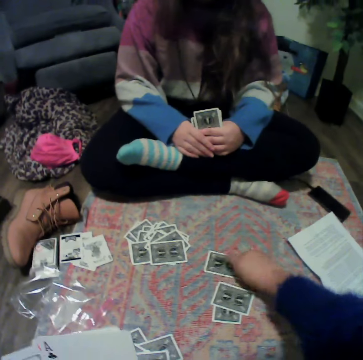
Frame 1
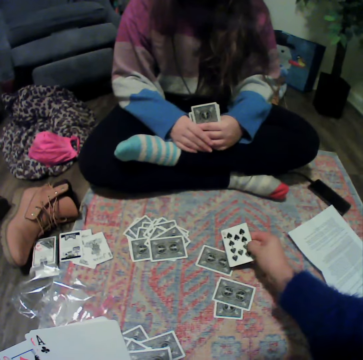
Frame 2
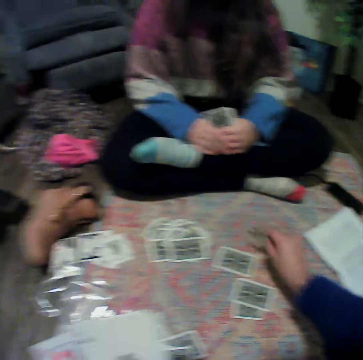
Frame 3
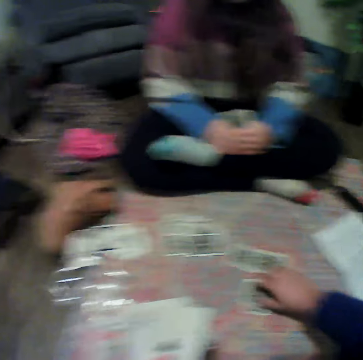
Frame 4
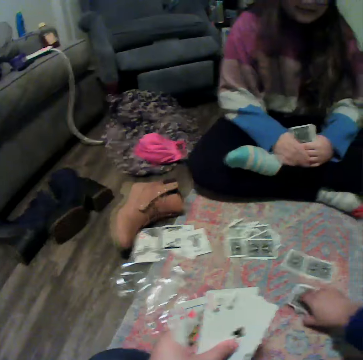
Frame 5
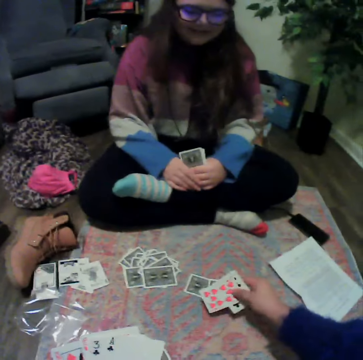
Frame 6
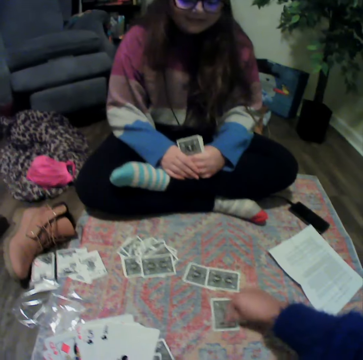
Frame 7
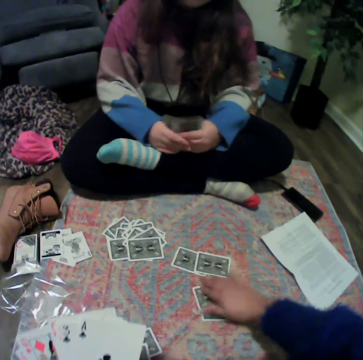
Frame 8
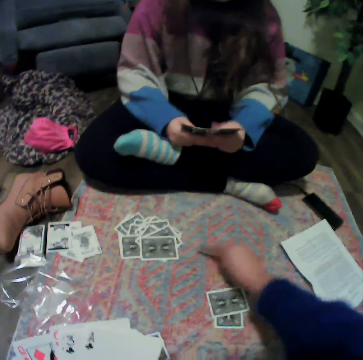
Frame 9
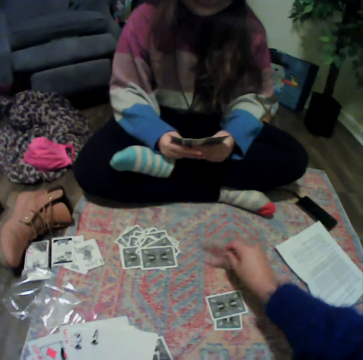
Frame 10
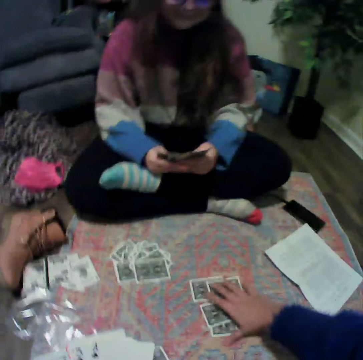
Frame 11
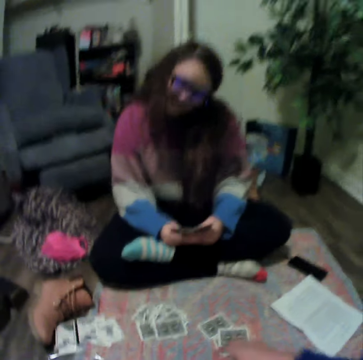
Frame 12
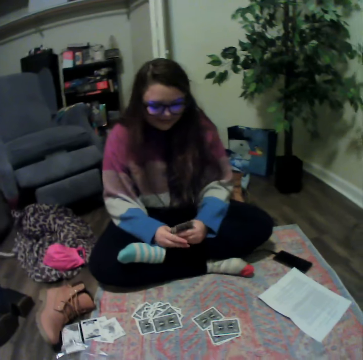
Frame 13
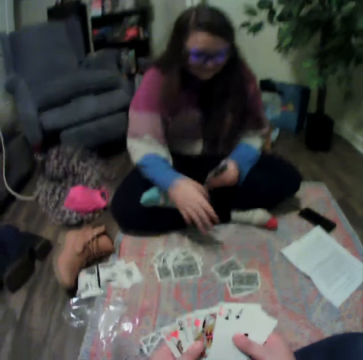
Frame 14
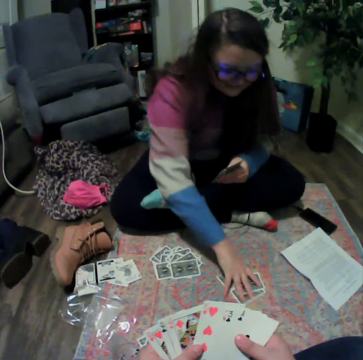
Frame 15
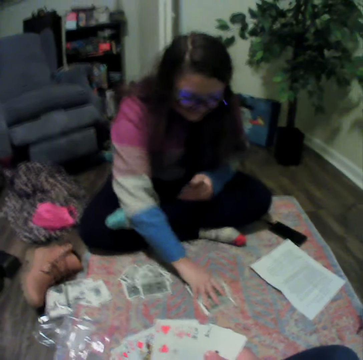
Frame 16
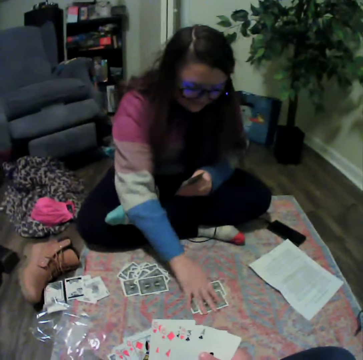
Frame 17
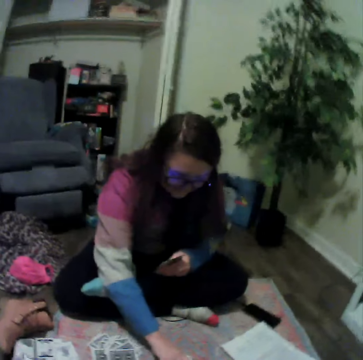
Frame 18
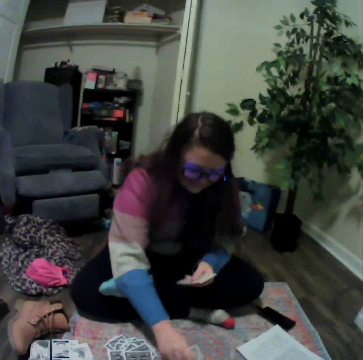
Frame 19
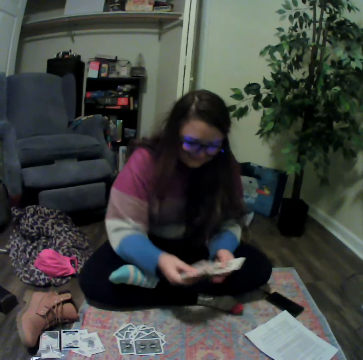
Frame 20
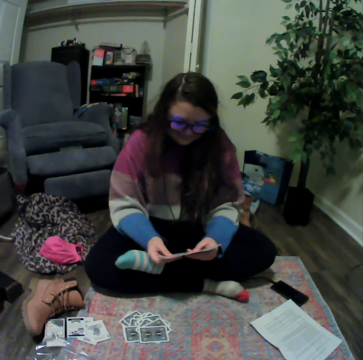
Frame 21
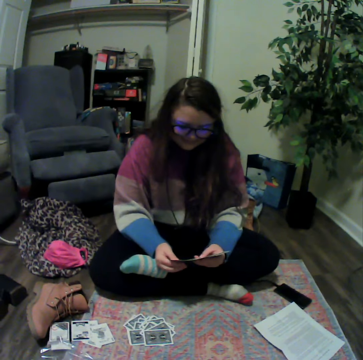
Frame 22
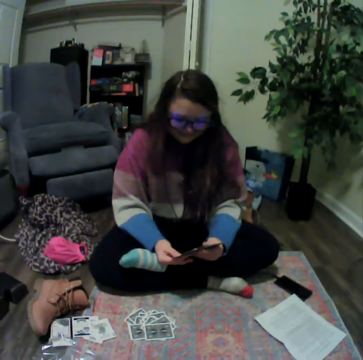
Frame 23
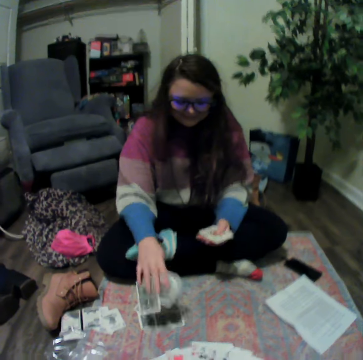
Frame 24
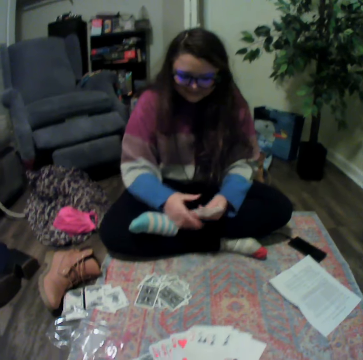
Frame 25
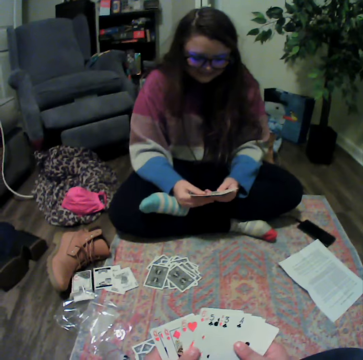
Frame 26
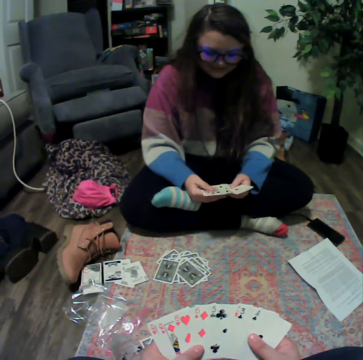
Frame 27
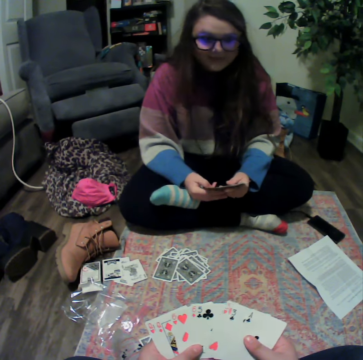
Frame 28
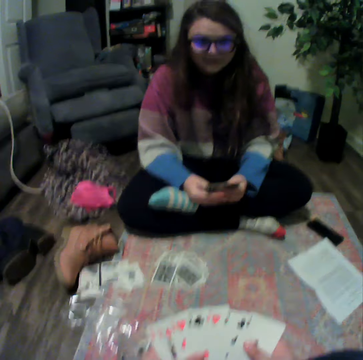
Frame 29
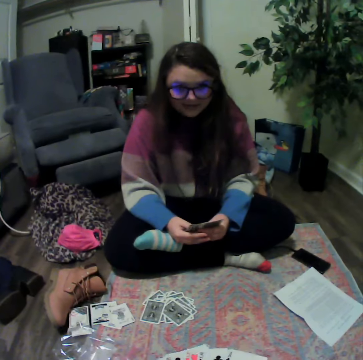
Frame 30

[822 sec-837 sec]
The camera wearer picks up the cards. They put the cards down. They pick up the card from the mat. A lady picks up the card. The lady puts the cards down. The lady reshuffles the cards and places the cards on the mat. The camera wearer reshuffles the cards.

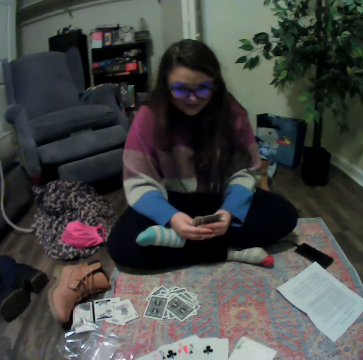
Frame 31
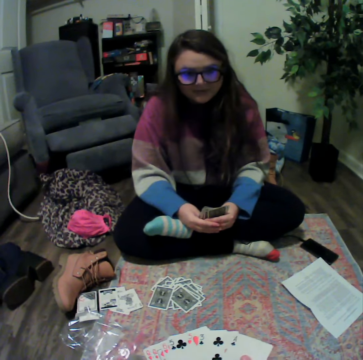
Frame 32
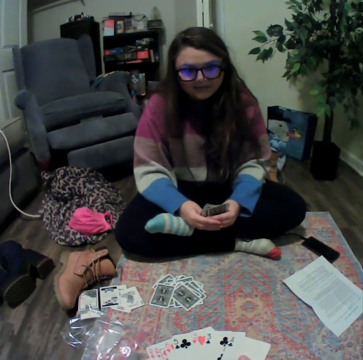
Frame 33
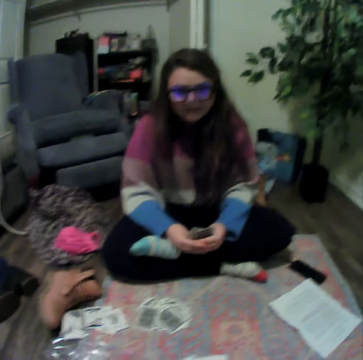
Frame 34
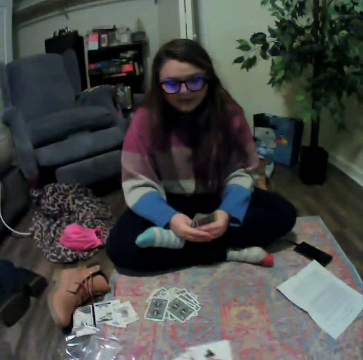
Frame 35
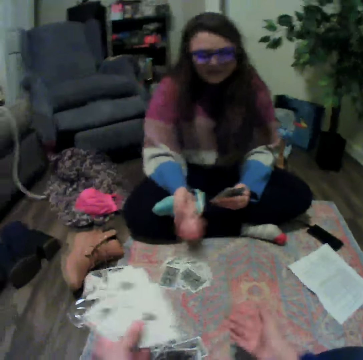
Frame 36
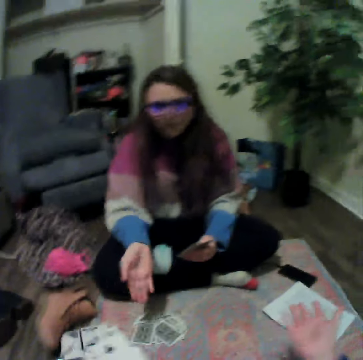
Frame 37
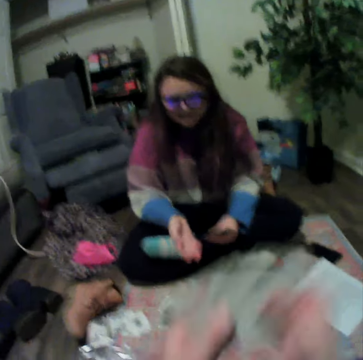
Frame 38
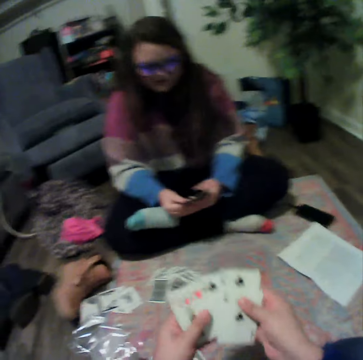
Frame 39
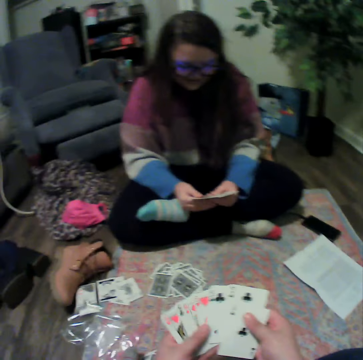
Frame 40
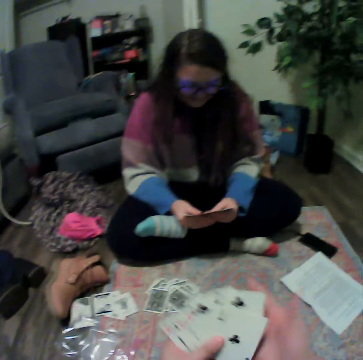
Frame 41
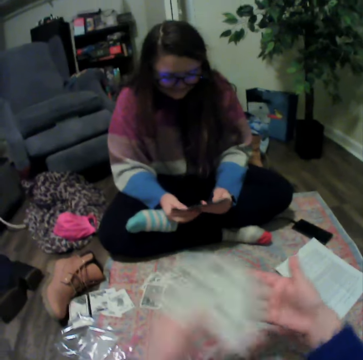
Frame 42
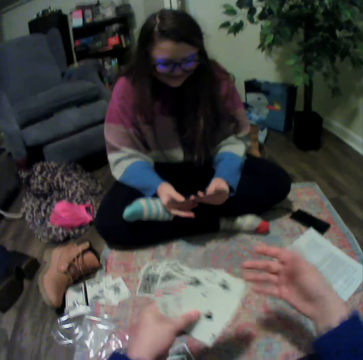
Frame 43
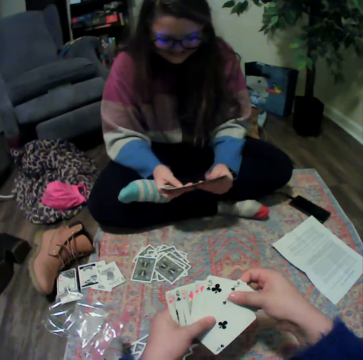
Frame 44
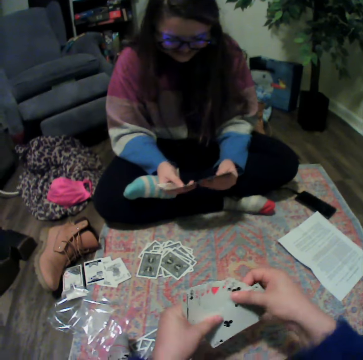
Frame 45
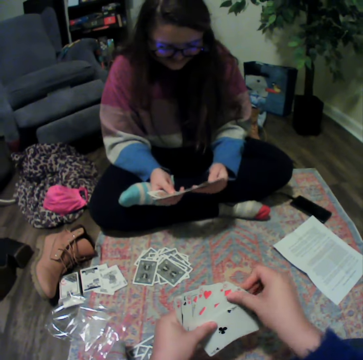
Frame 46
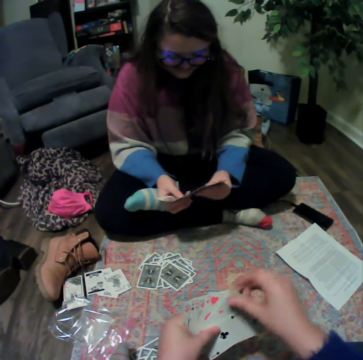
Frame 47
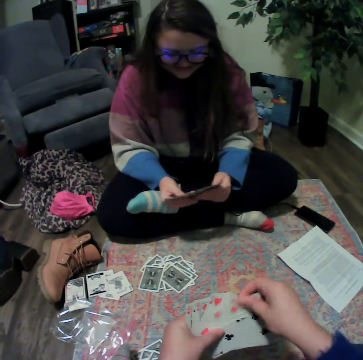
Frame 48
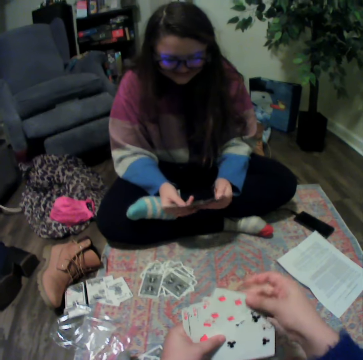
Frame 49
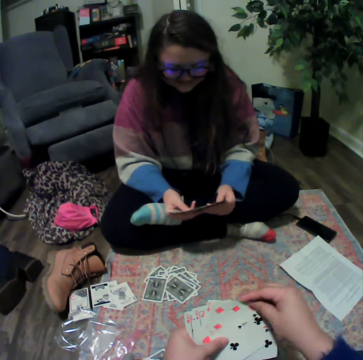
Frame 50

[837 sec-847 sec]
A lady talks to the camera wearer. The camera wearer talks with the lady. They reshuffle the cards and move their hands. The lady reshuffles the cards.

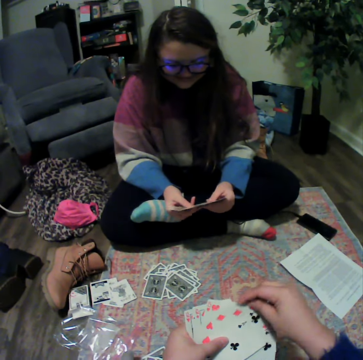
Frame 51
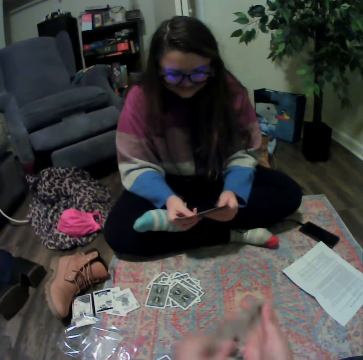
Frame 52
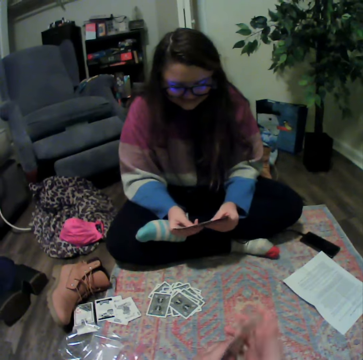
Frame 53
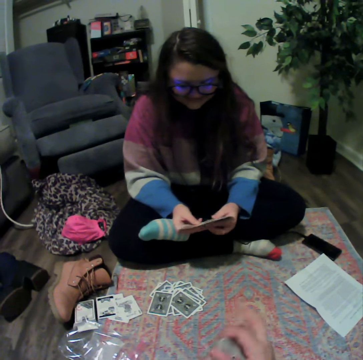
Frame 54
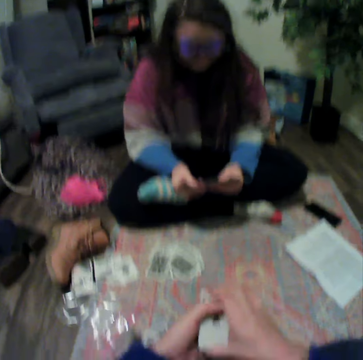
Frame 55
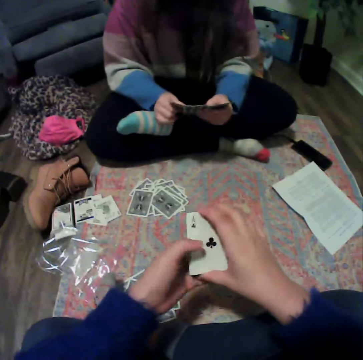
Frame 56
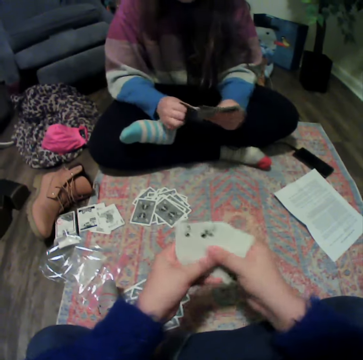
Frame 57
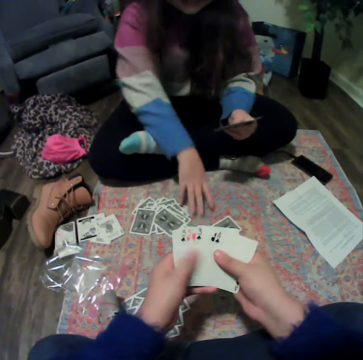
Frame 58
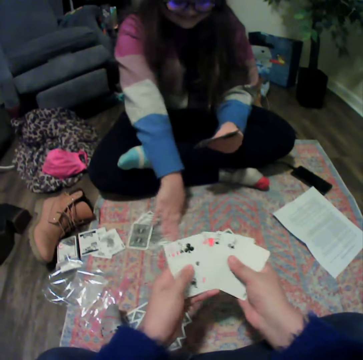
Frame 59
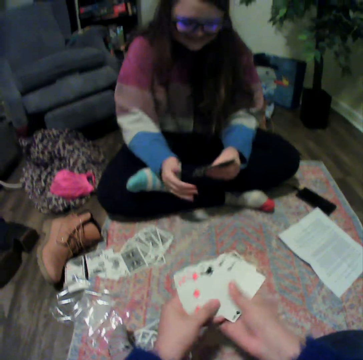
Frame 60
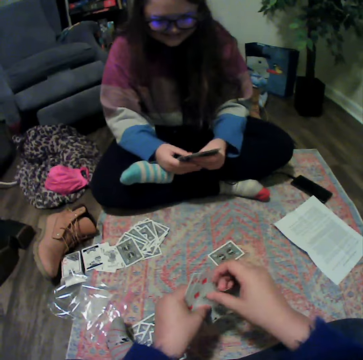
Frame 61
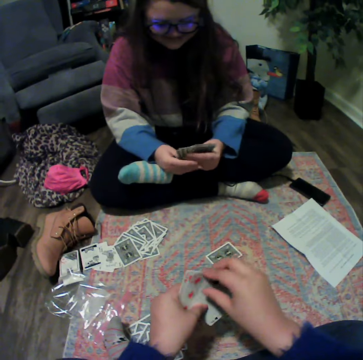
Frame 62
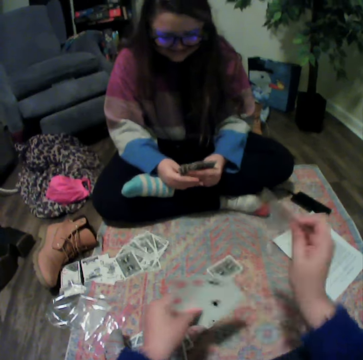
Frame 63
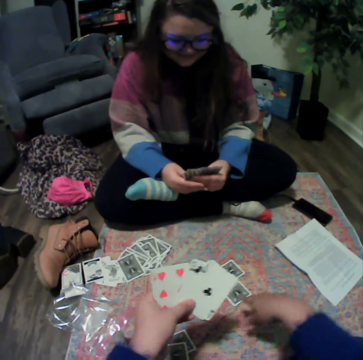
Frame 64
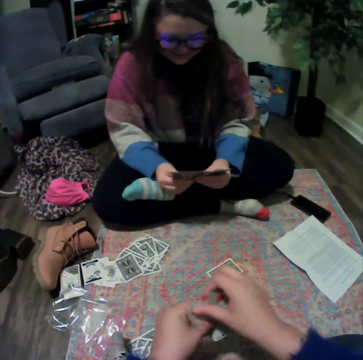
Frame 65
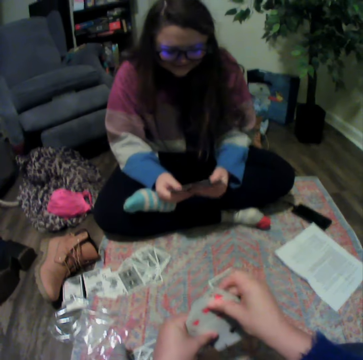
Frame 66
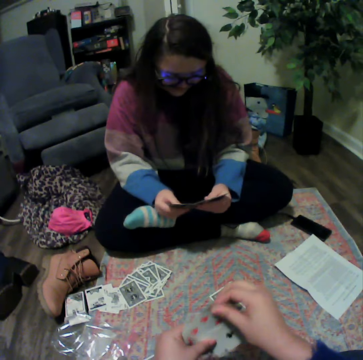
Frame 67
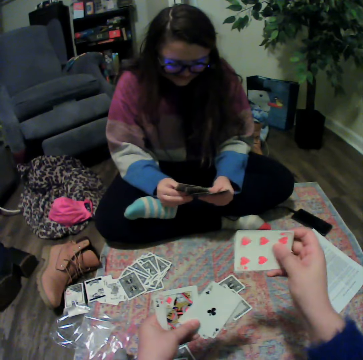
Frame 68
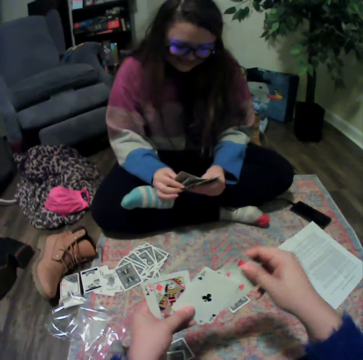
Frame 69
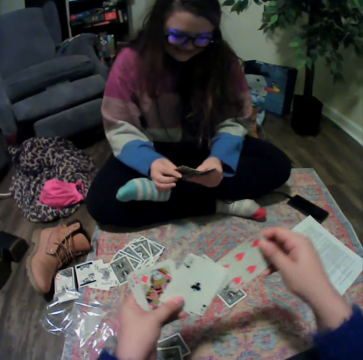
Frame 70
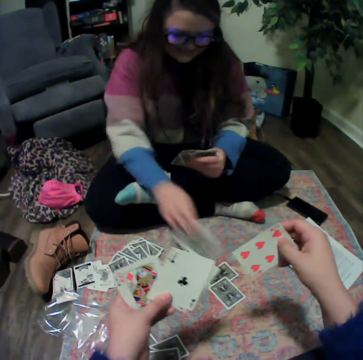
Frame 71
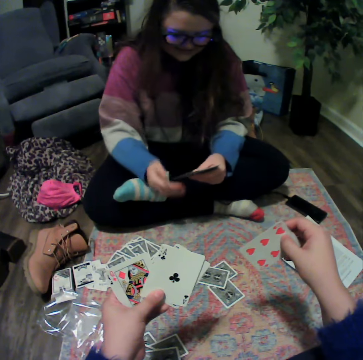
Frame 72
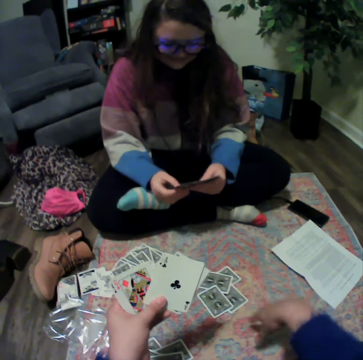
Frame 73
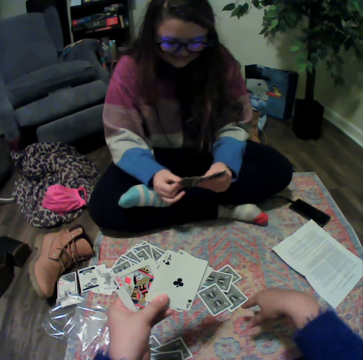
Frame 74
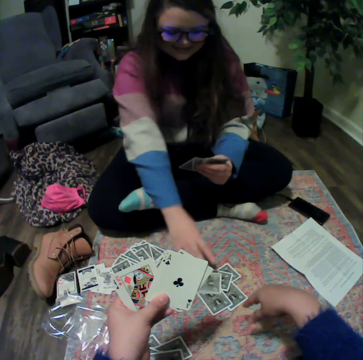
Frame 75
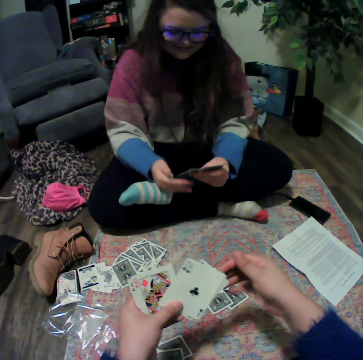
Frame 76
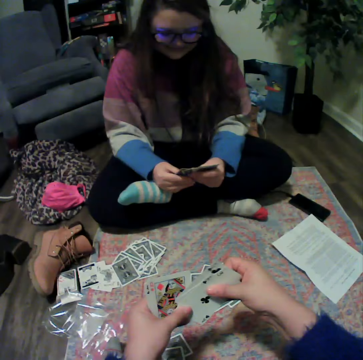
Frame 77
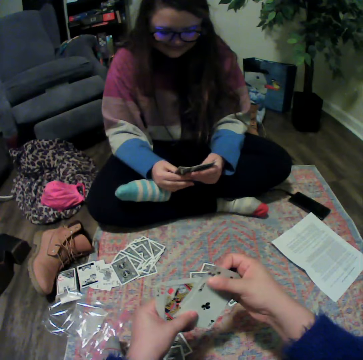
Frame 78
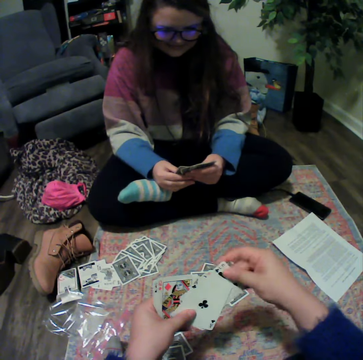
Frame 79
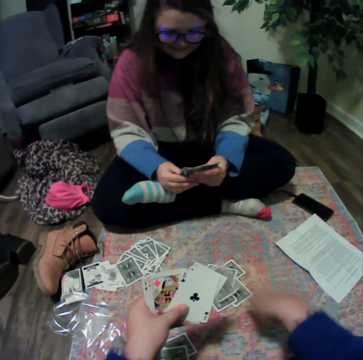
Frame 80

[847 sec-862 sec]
The camera wearer holds the cards. A lady reshuffles the cards. The camera wearer reshuffles the cards, puts the cards down, and plays the poker card. The lady plays the poker card. The camera wearer plays the poker card. The lady plays the poker card.
